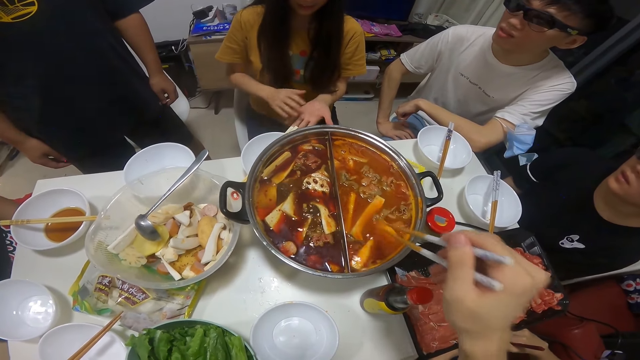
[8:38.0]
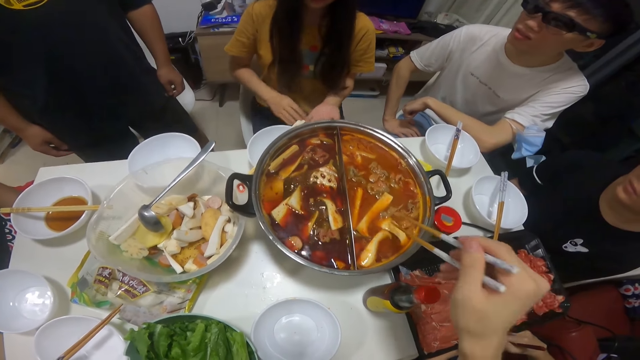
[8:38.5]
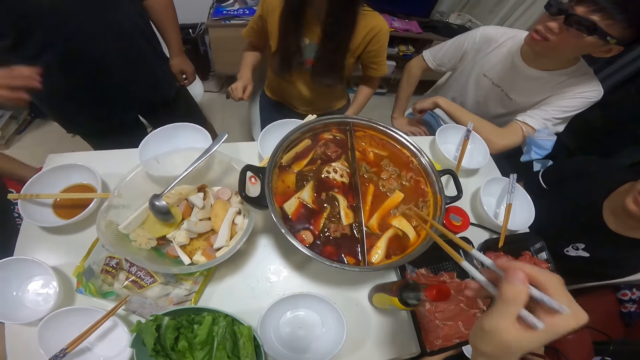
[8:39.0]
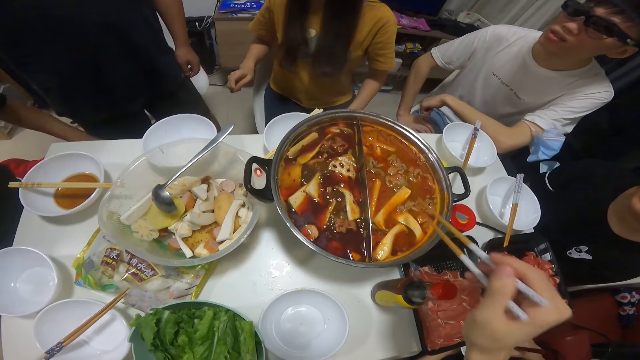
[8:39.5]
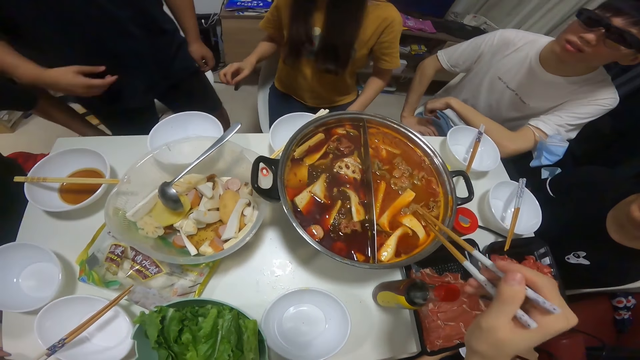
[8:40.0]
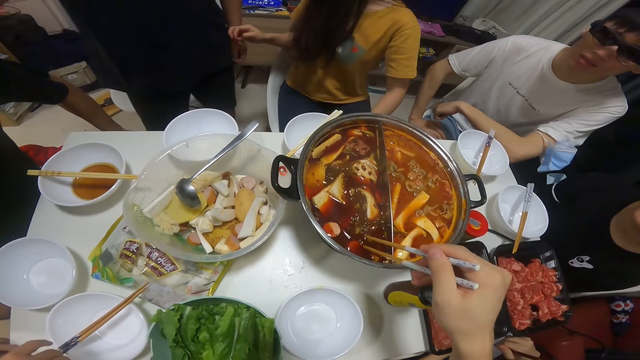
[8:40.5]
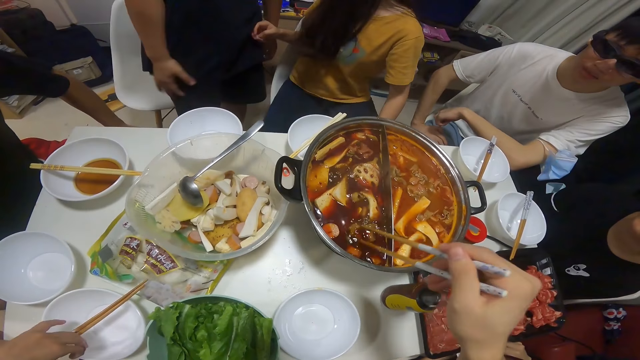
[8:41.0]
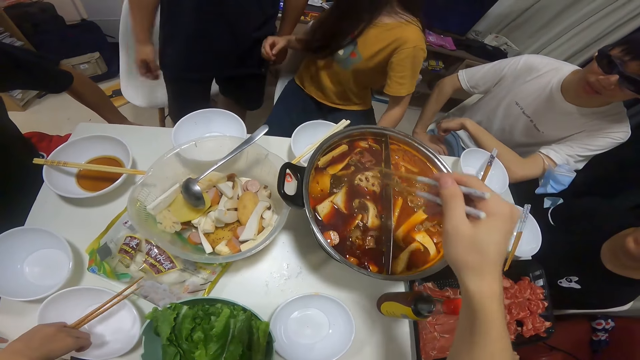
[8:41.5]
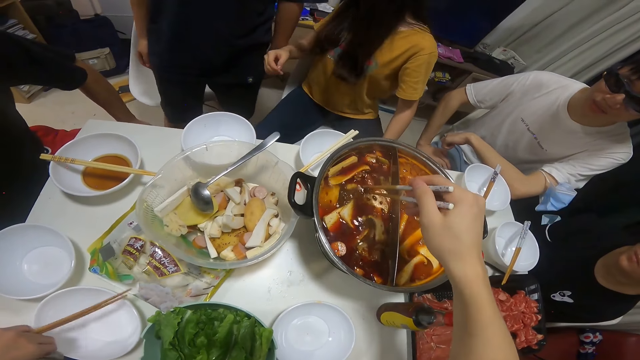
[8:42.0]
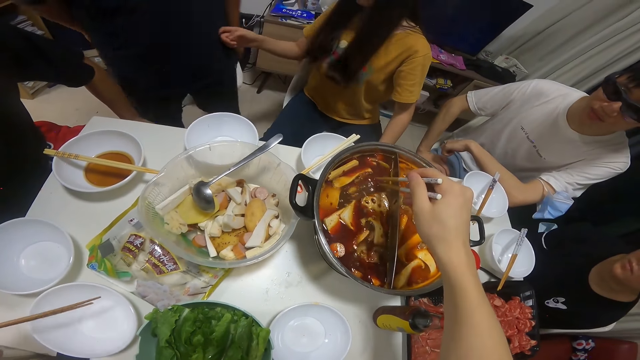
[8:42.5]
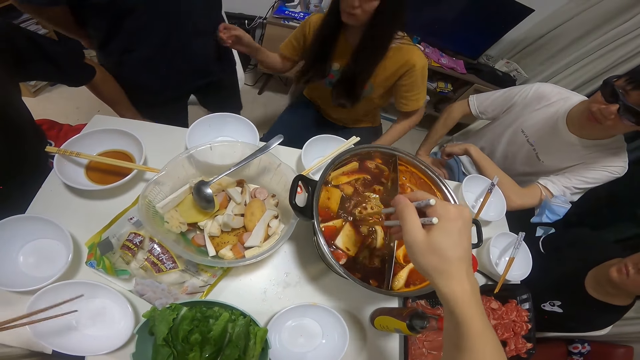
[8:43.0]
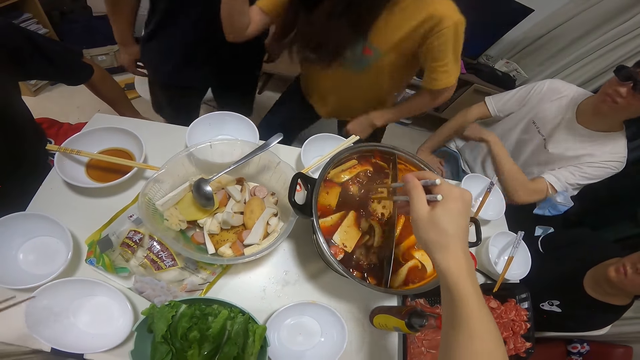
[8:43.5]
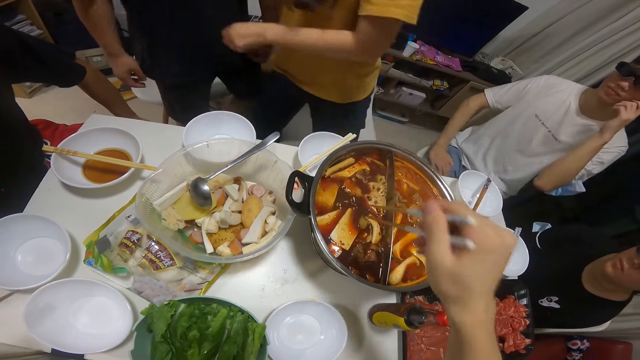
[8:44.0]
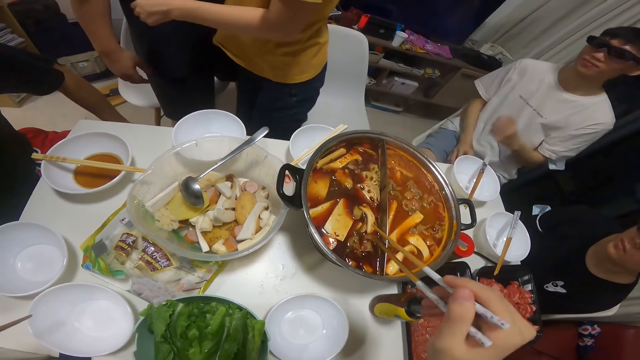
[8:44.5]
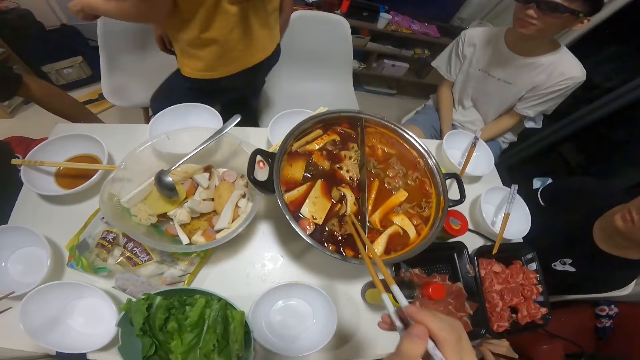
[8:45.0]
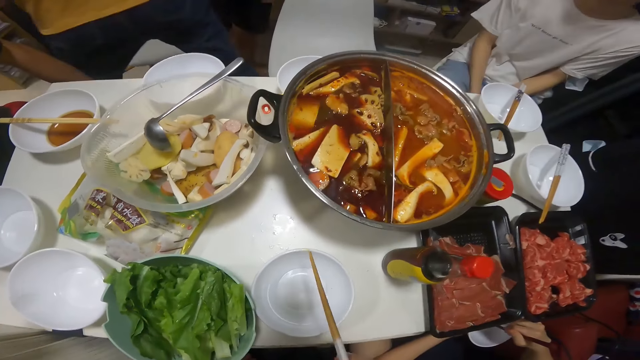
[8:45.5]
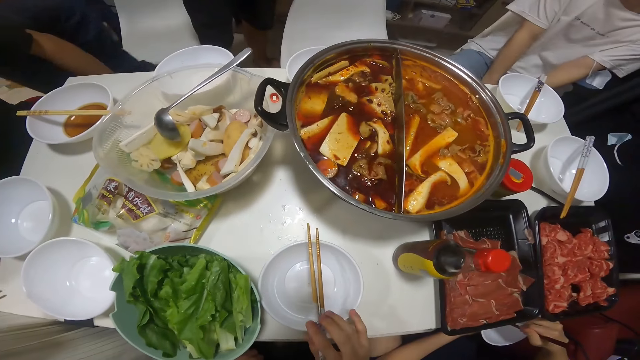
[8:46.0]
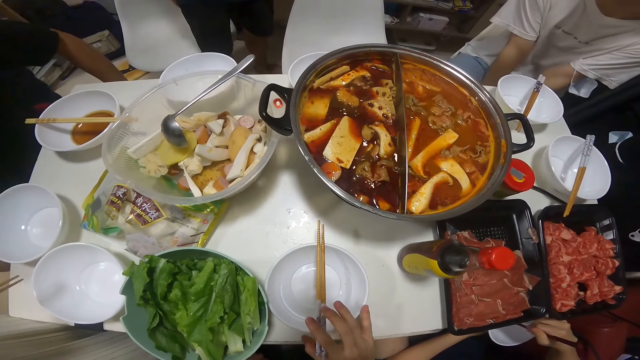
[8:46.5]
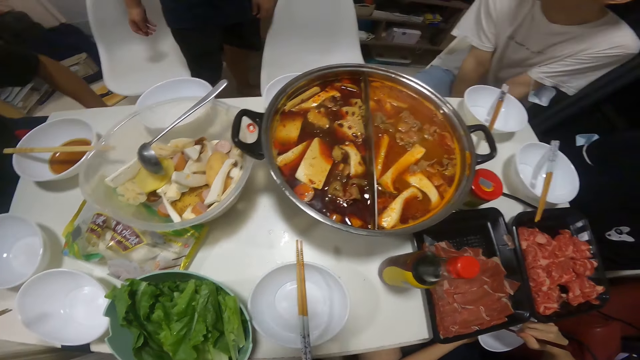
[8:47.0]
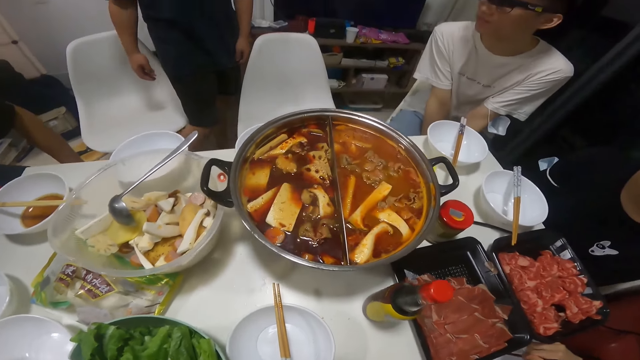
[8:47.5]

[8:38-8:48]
The camera wearer shakes the chopstick in his right hand. He stirs the boiling soup with his chopstick. The man interacts with several people. The woman takes the chopstick from her bowl. The camera wearer shakes the chopstick in his right hand. He drops the chopstick over a bowl.

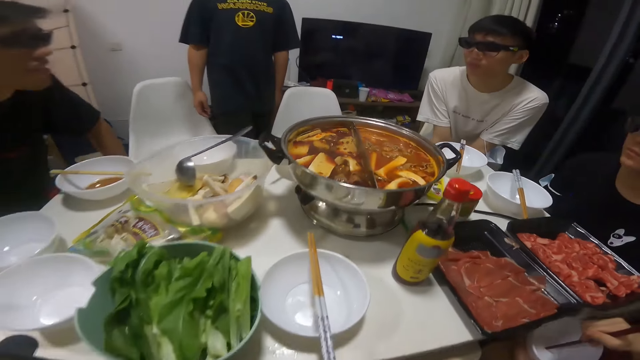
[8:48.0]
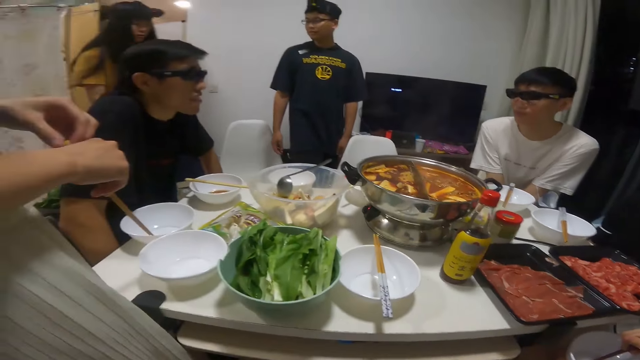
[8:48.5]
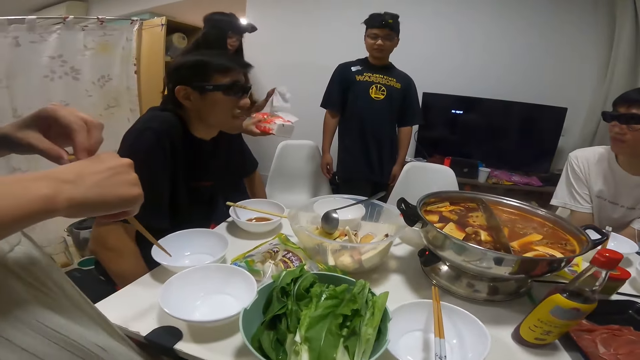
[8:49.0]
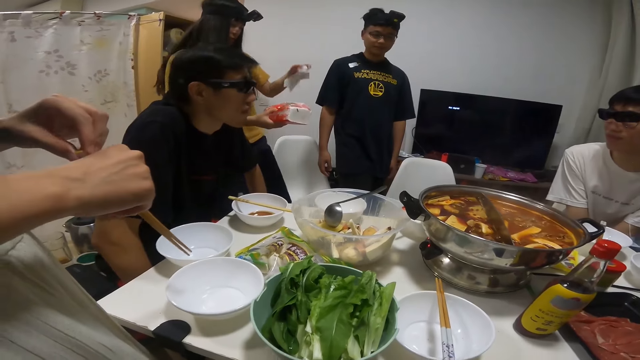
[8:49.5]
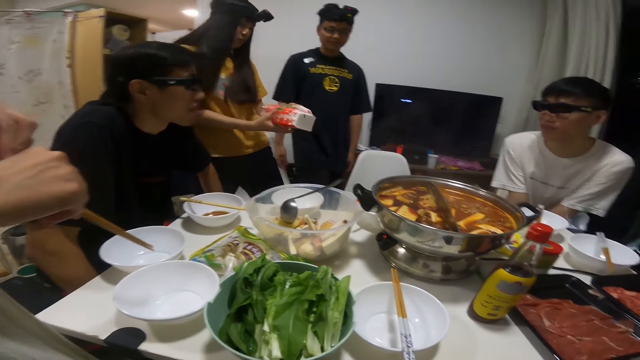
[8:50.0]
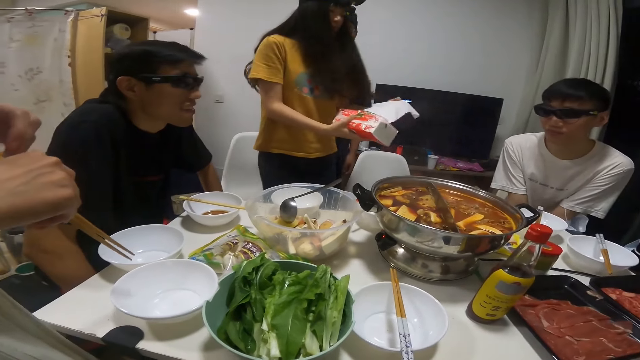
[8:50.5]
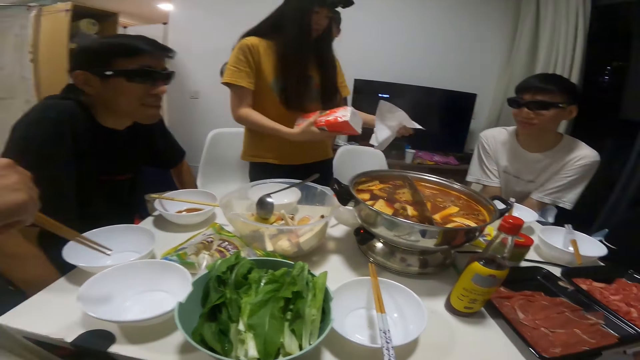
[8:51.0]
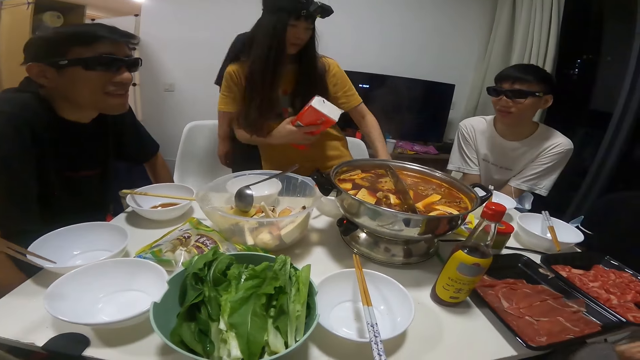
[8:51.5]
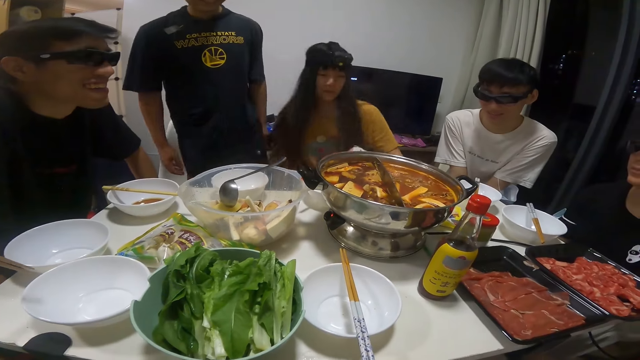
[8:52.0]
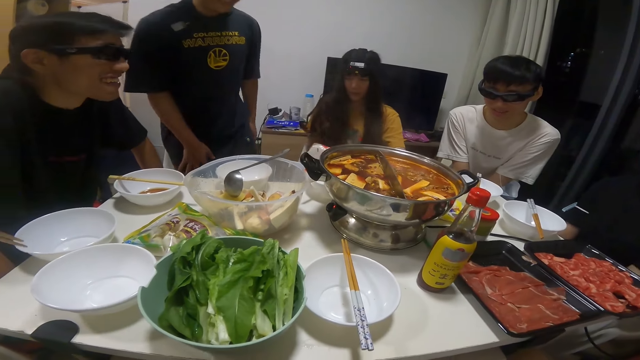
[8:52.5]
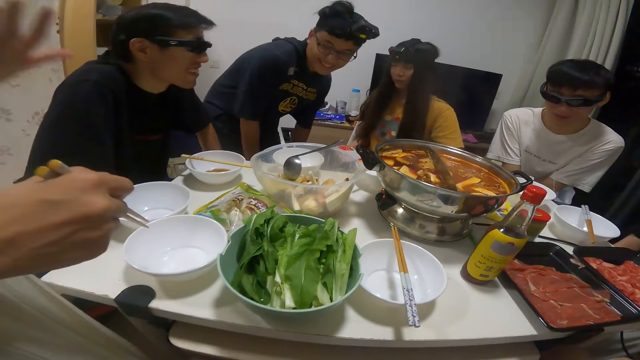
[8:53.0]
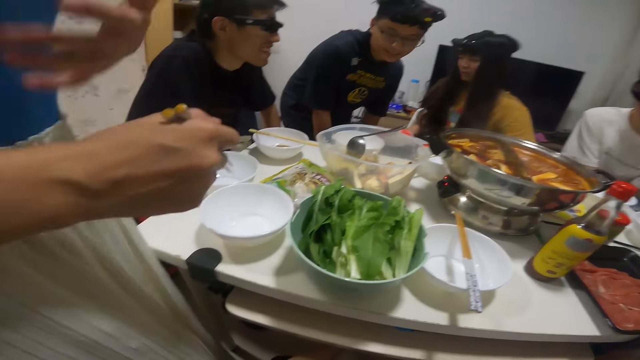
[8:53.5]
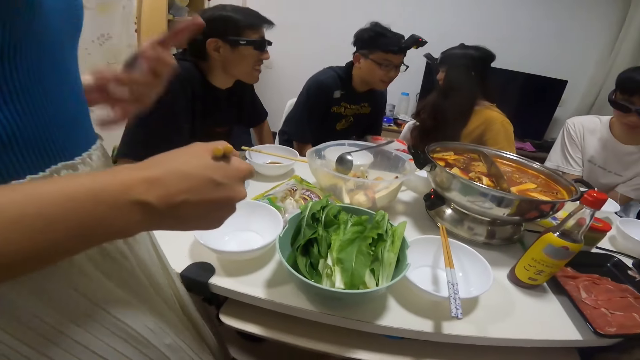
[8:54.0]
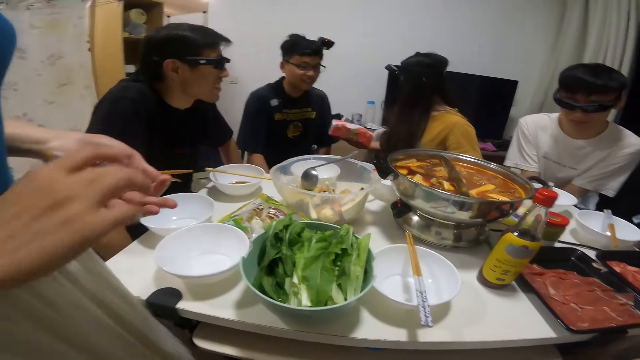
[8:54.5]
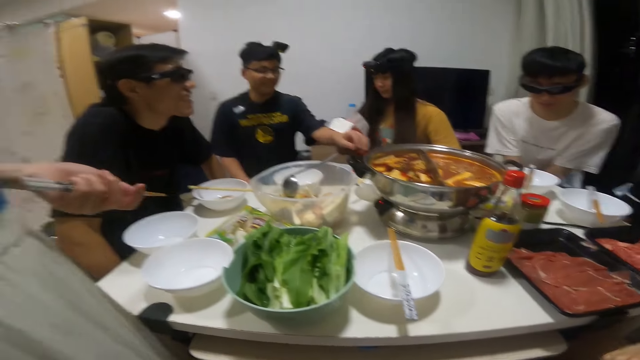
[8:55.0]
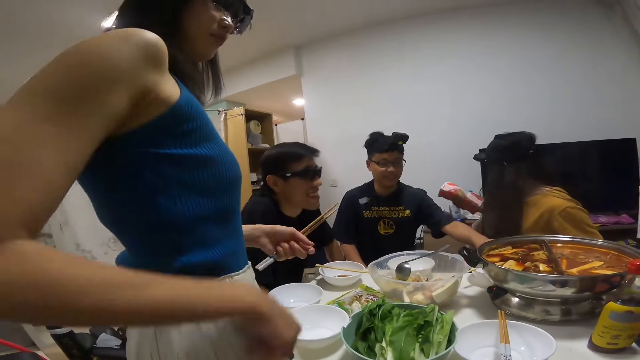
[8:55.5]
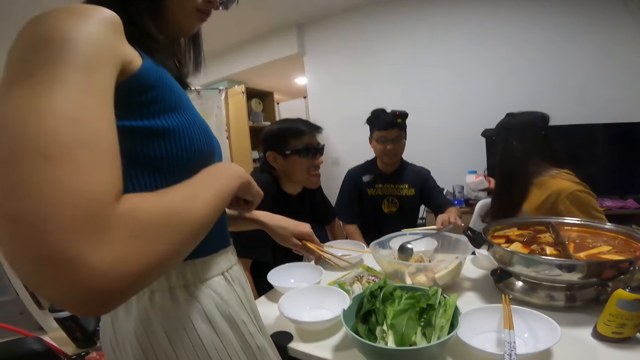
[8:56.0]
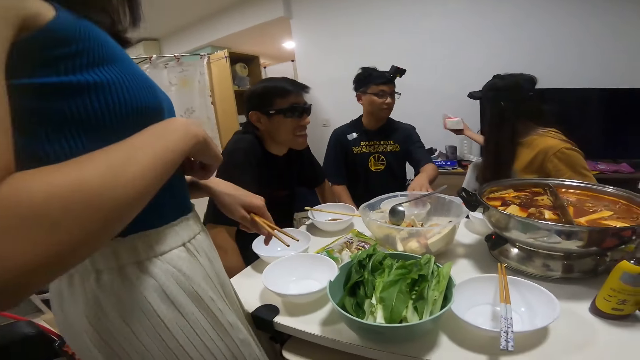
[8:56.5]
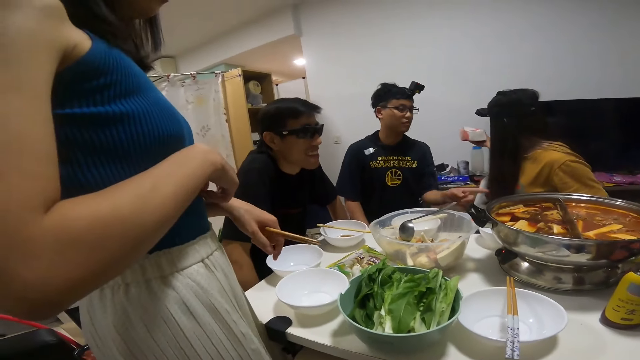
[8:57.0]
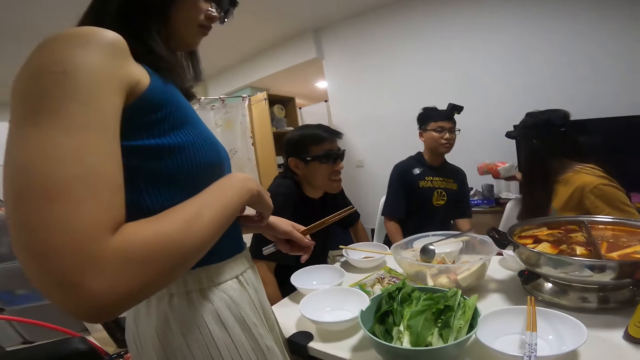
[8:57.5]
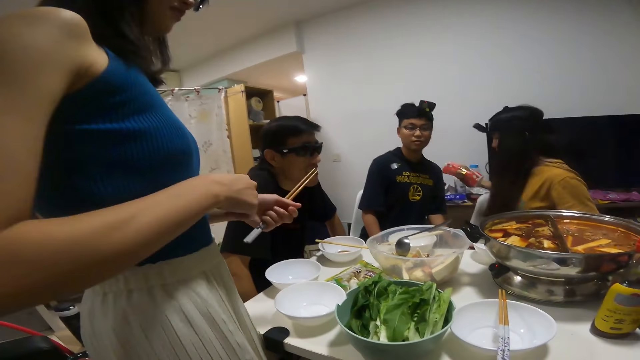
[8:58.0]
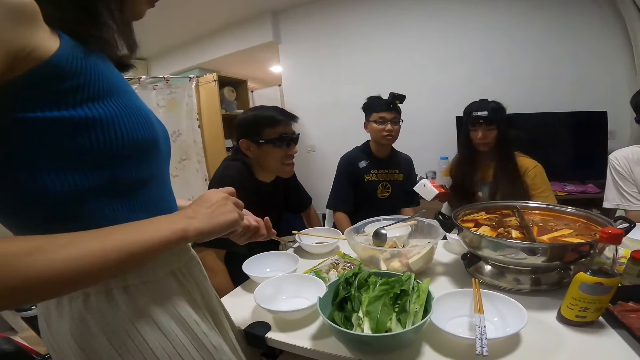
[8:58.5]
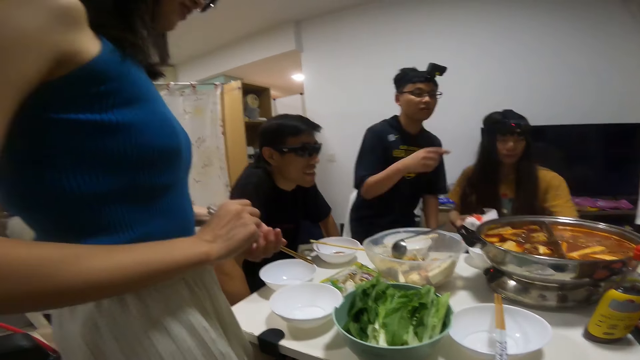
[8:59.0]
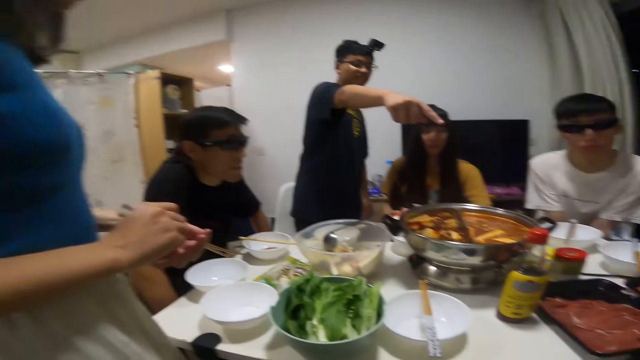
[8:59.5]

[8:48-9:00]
The woman removes a serviette from its pack. A girl holds the tissue on her hands. The camera wearer interacts with the other woman. The man takes the chopstick from the bowl and puts the chopstick over another bowl. He interacts with the first woman.
